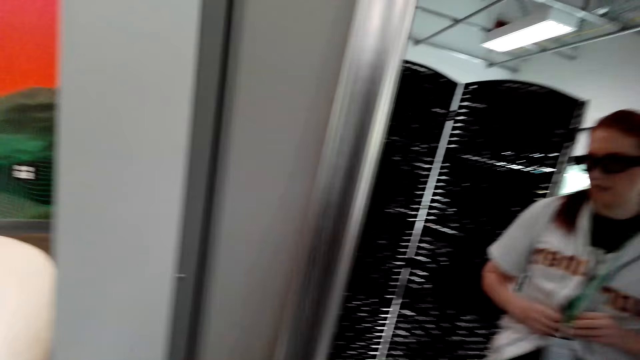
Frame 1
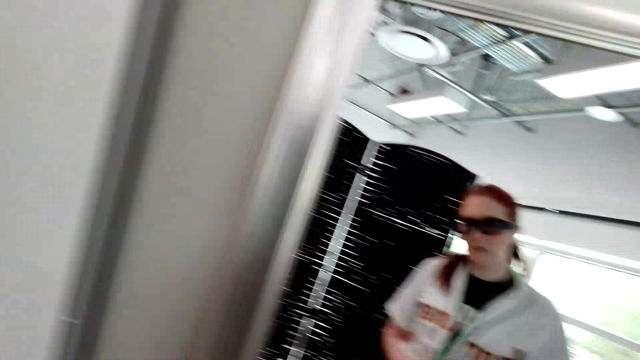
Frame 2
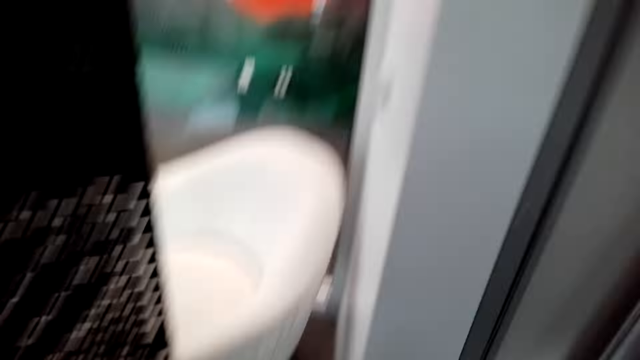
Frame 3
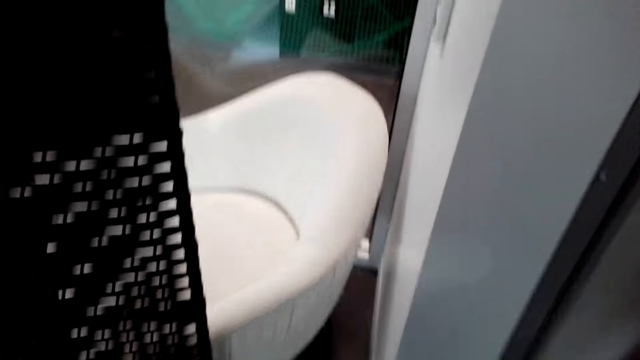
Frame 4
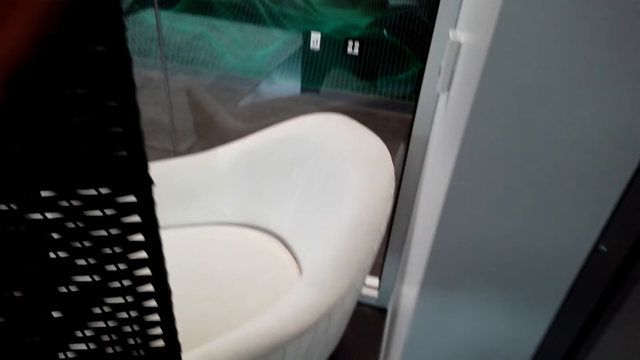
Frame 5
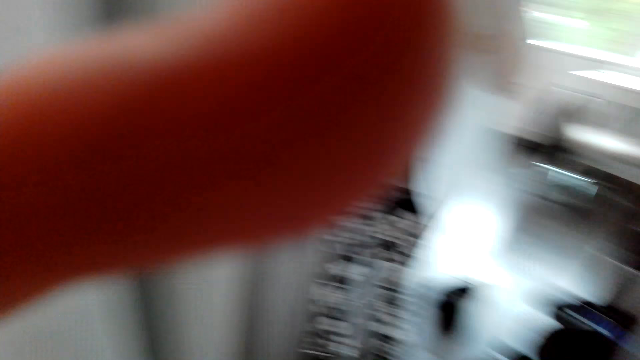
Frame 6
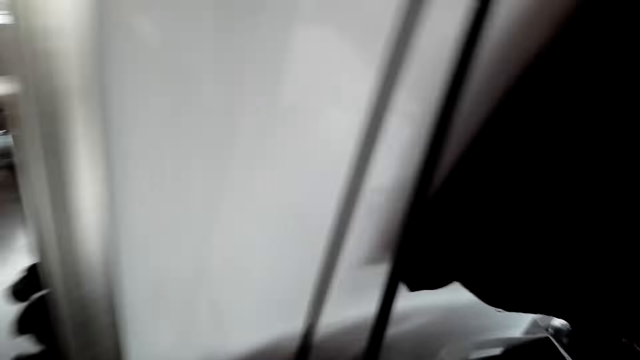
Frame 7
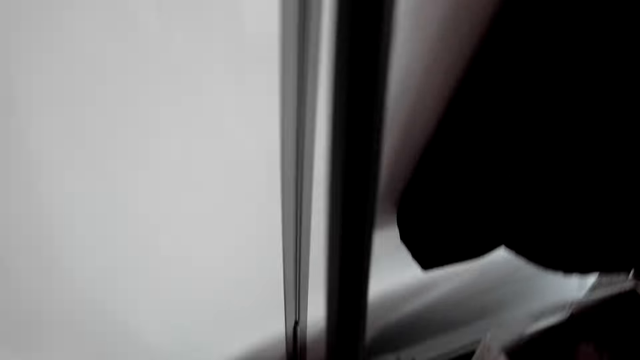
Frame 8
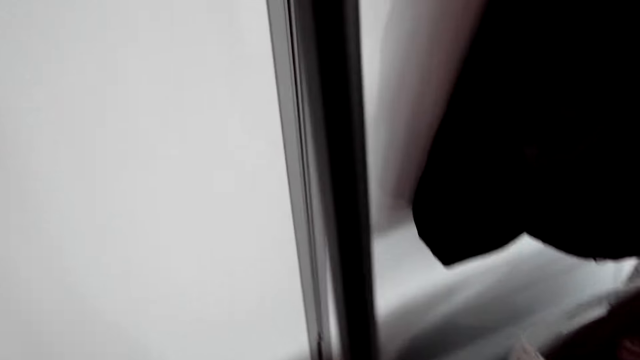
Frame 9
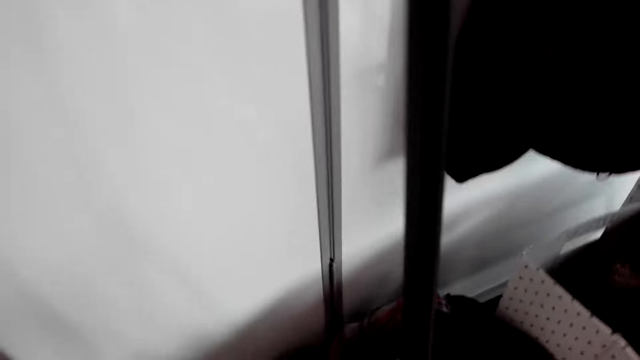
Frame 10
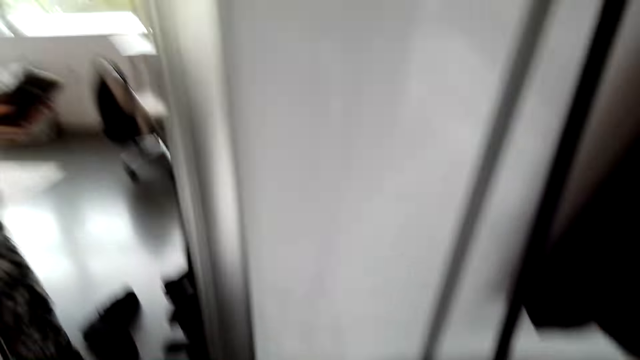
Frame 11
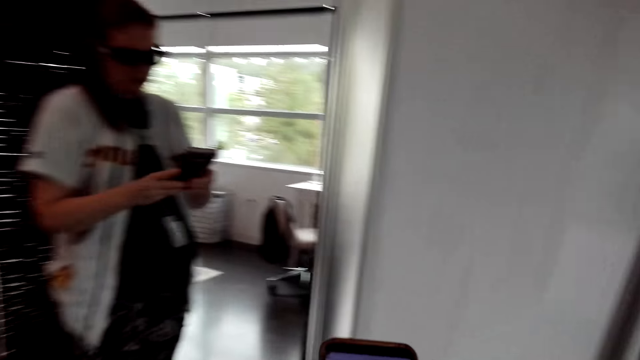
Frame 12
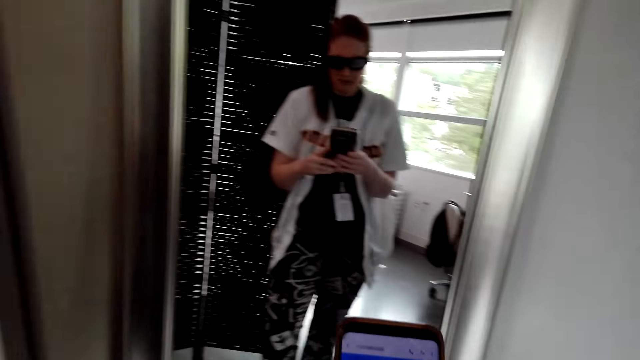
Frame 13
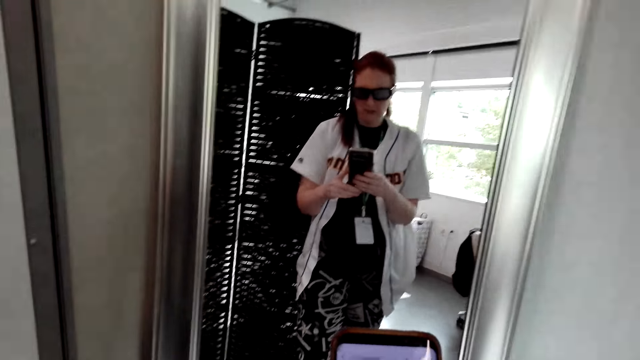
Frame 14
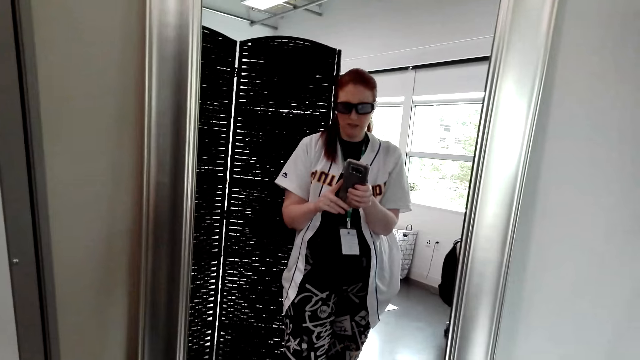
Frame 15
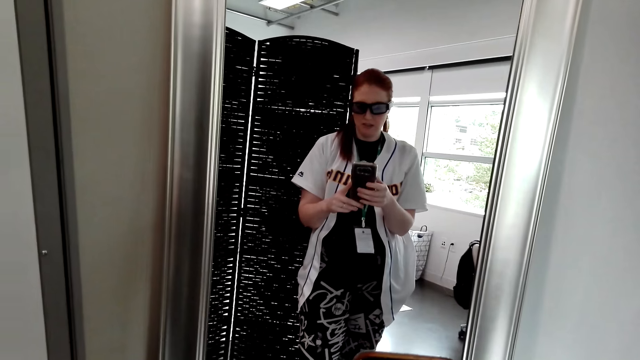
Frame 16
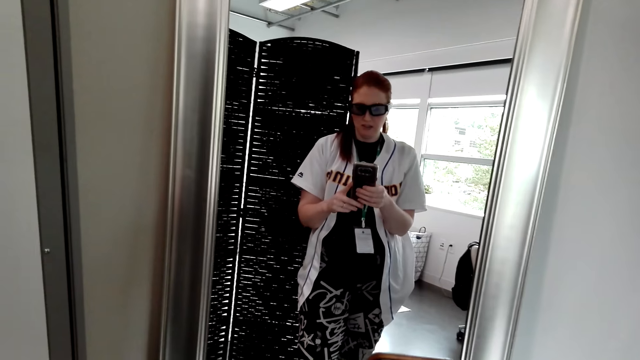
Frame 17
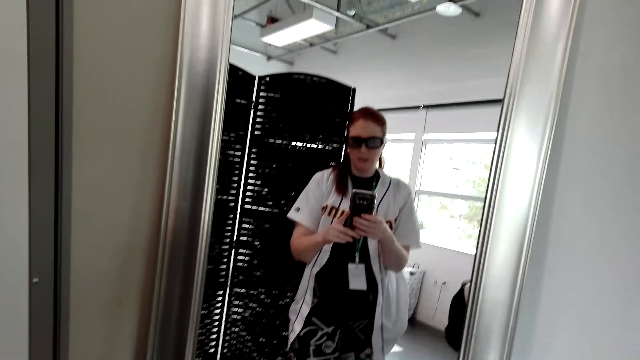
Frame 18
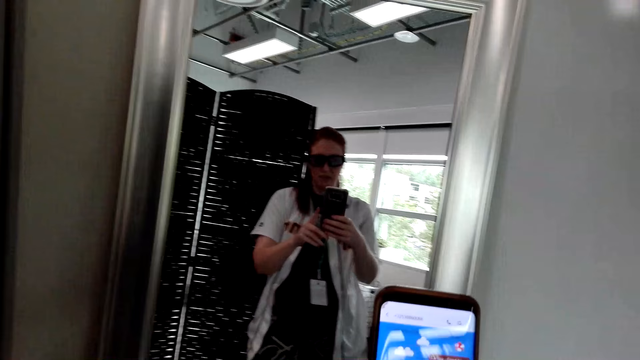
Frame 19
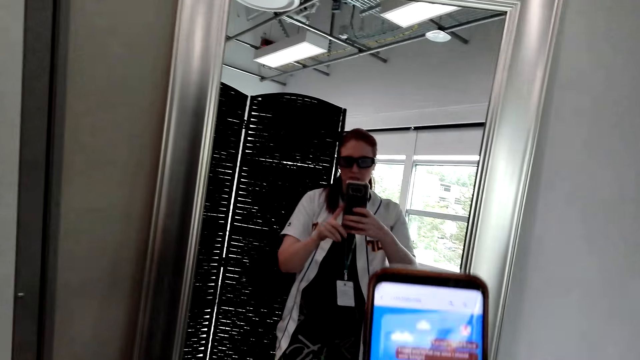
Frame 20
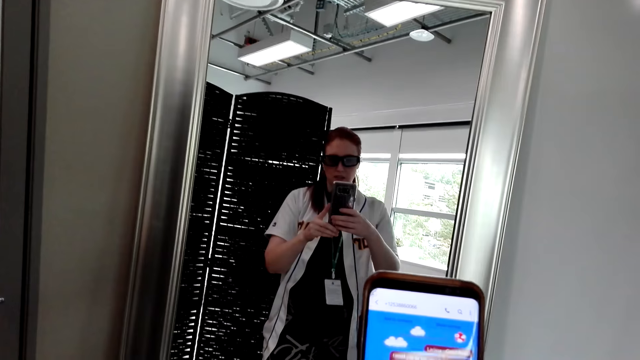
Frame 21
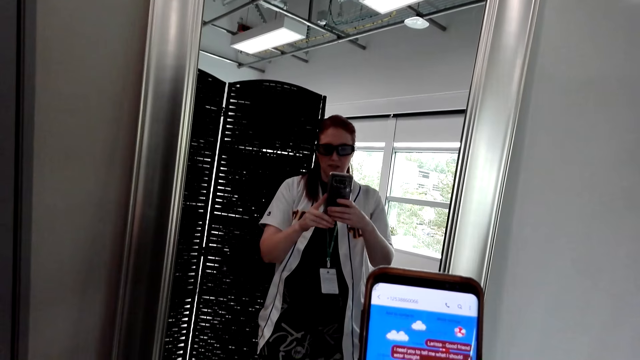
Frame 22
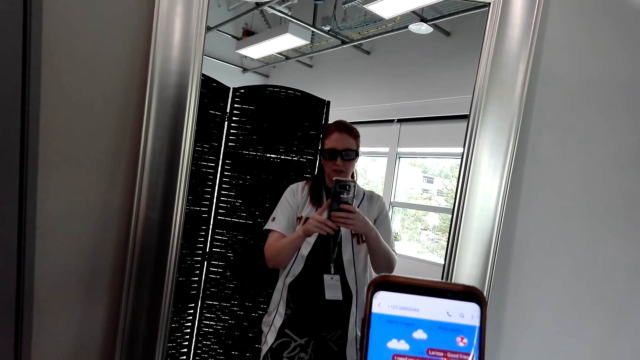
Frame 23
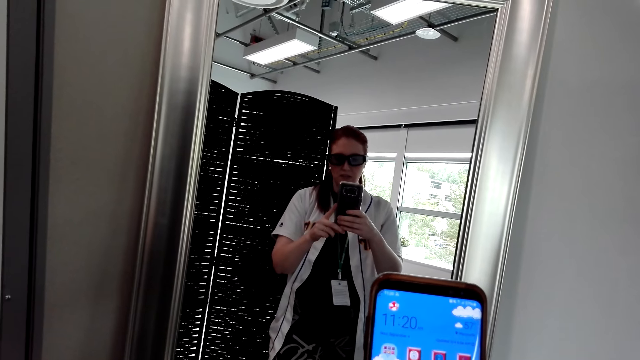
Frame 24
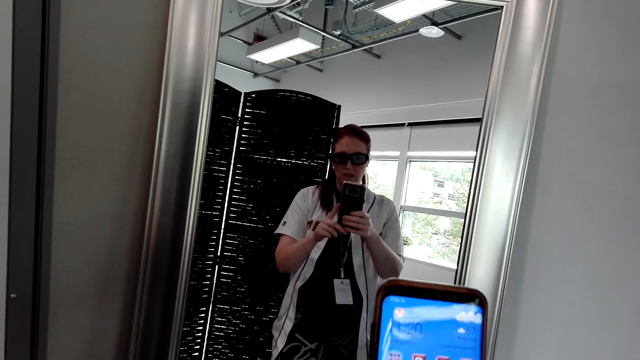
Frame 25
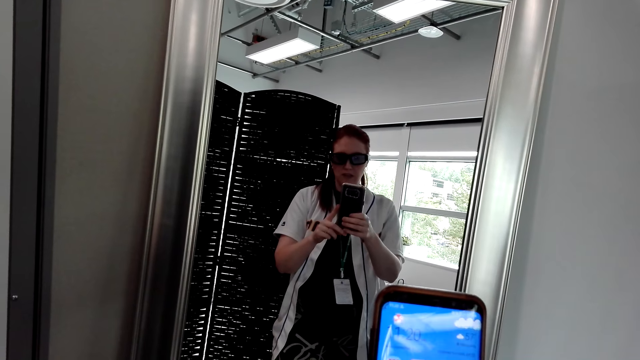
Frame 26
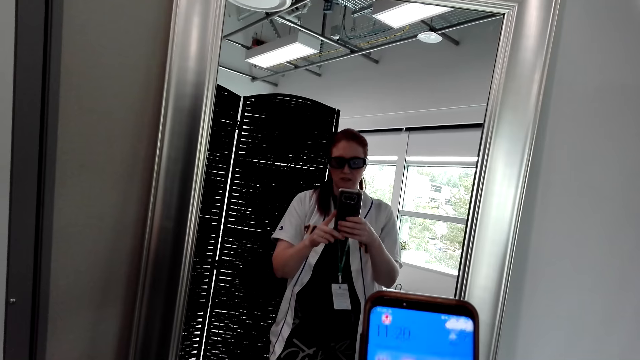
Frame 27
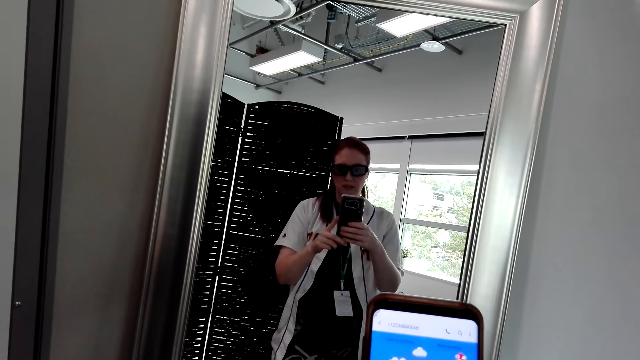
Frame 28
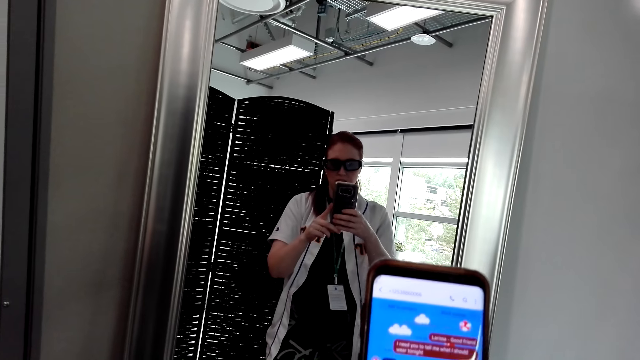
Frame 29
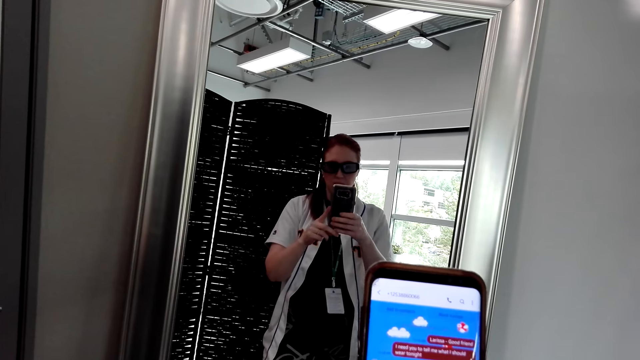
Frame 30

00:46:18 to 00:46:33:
The camera wearer touches her head with her hand. She adjusts the camera. She picks up her phone and holds the phone with both hands. She takes the photo and scrolls the phone.

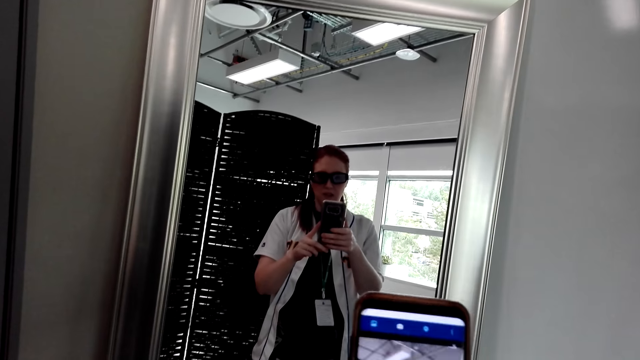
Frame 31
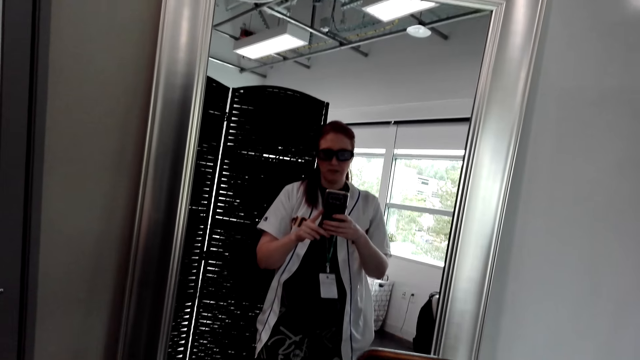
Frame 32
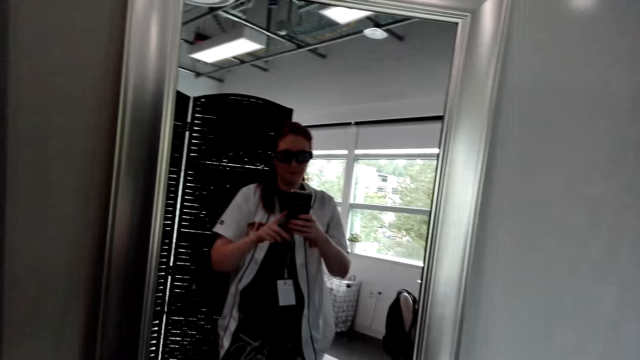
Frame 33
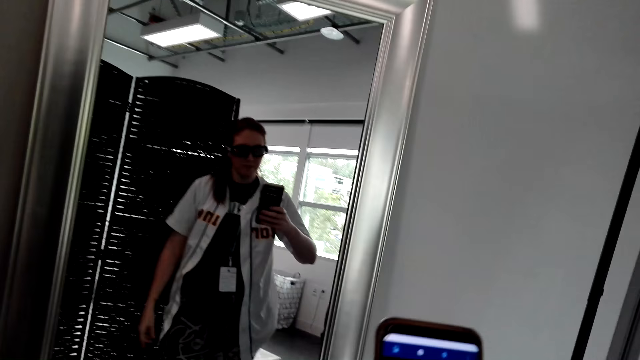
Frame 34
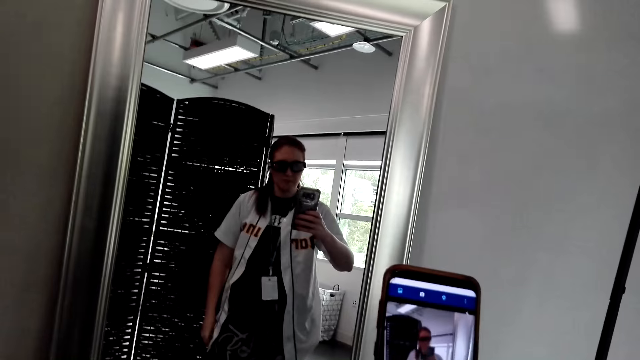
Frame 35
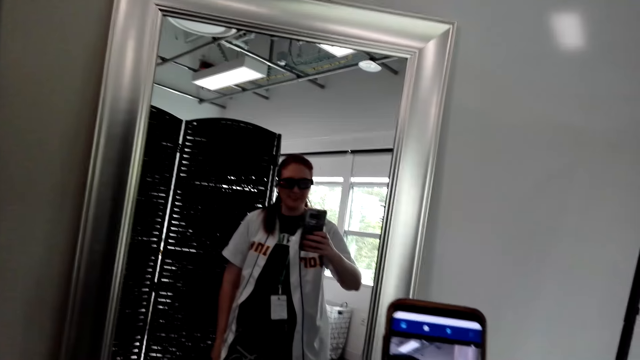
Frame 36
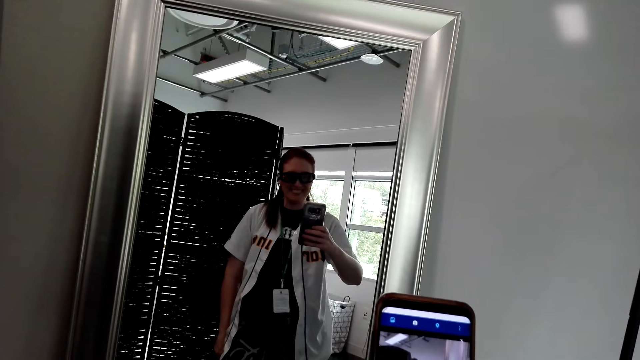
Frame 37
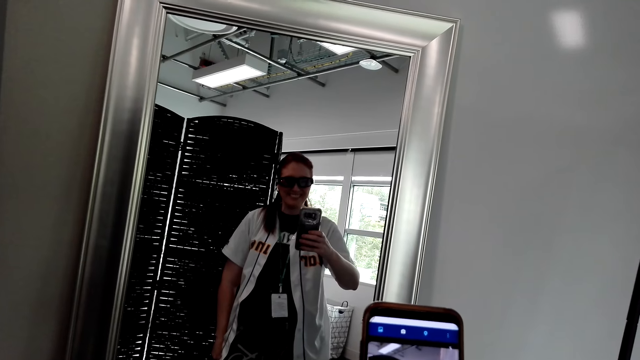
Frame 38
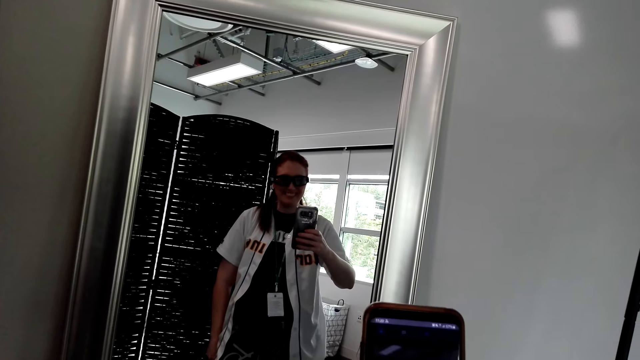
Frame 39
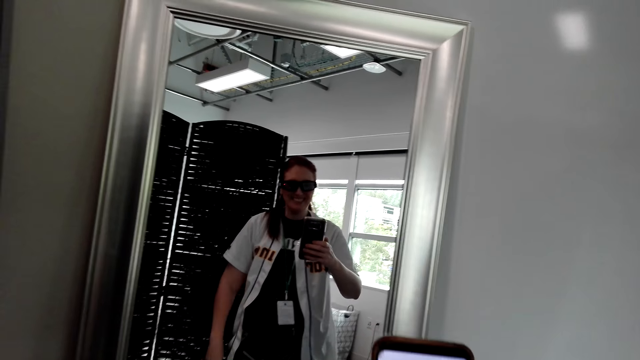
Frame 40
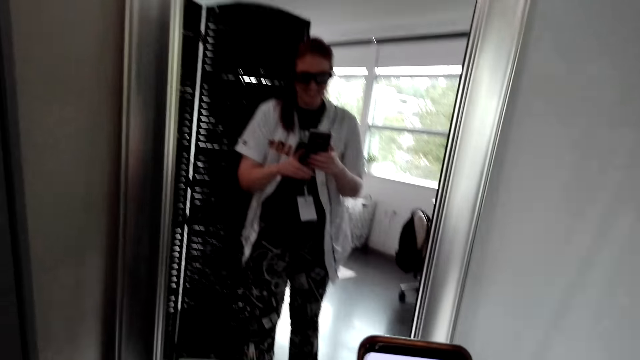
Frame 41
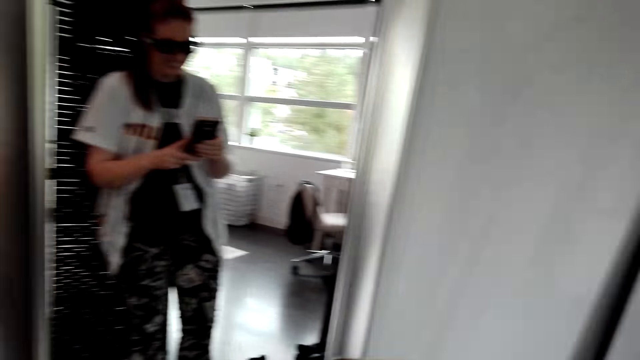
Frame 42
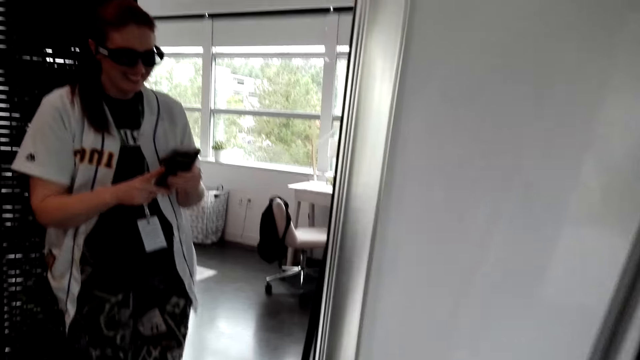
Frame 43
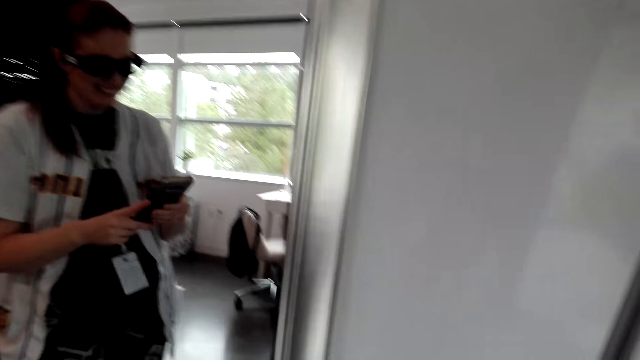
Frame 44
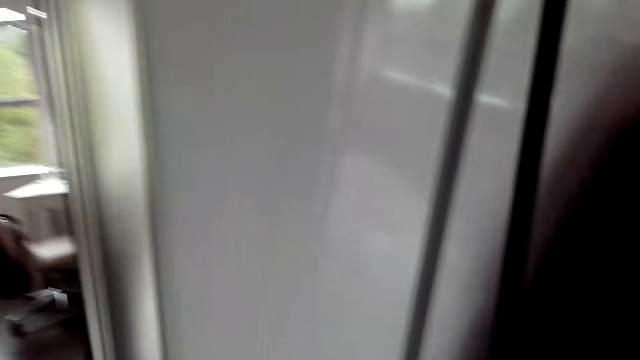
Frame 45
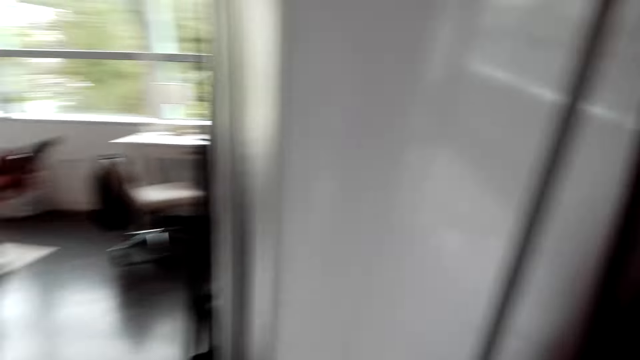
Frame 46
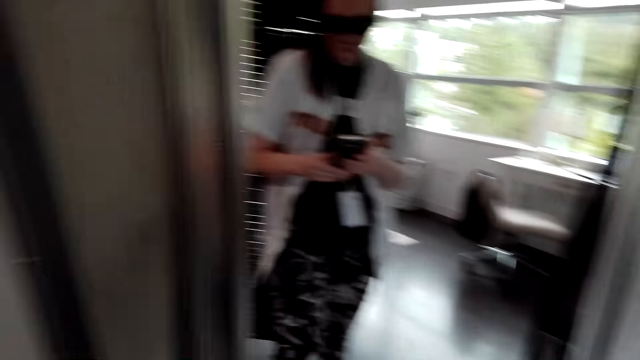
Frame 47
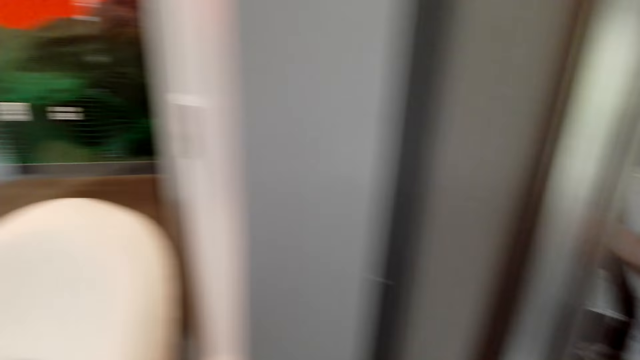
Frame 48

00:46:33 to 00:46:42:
The camera wearer takes the photo.
